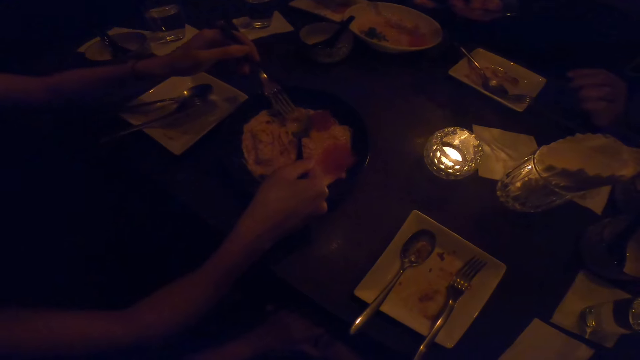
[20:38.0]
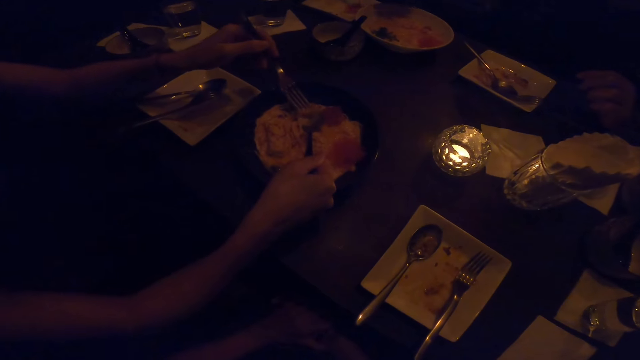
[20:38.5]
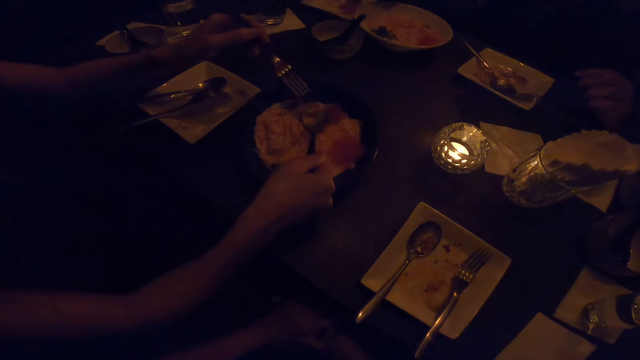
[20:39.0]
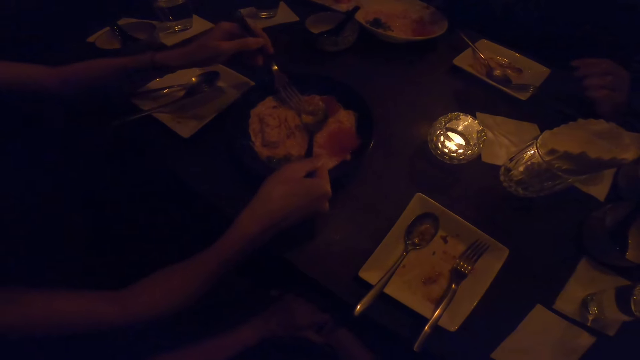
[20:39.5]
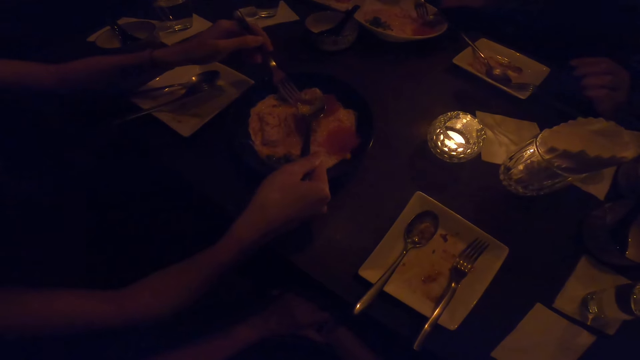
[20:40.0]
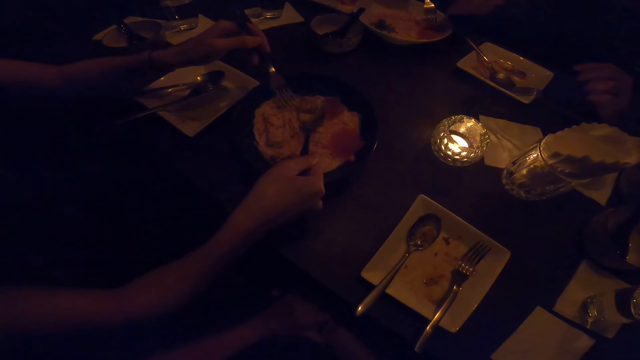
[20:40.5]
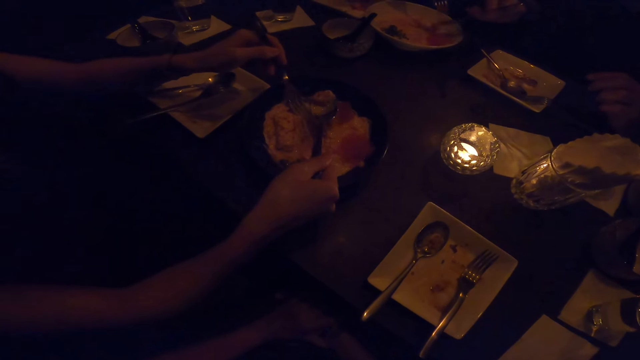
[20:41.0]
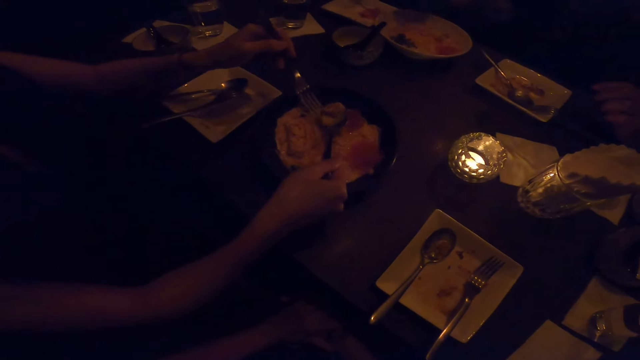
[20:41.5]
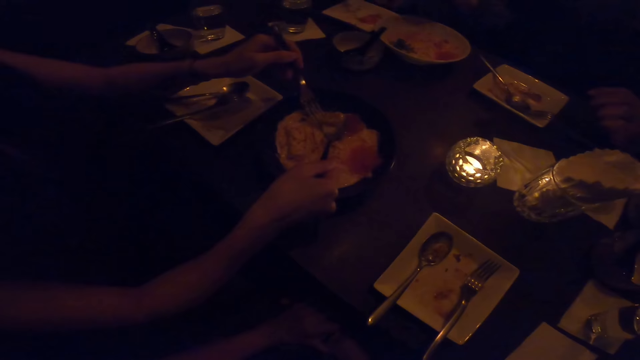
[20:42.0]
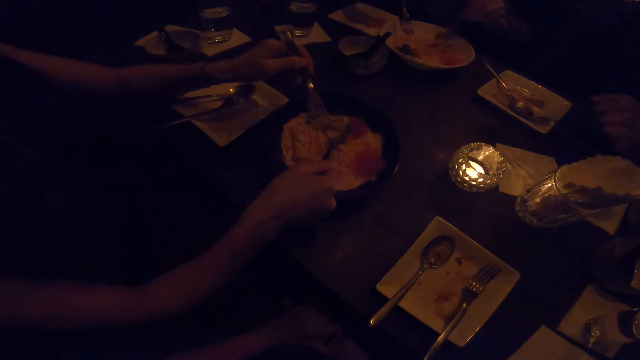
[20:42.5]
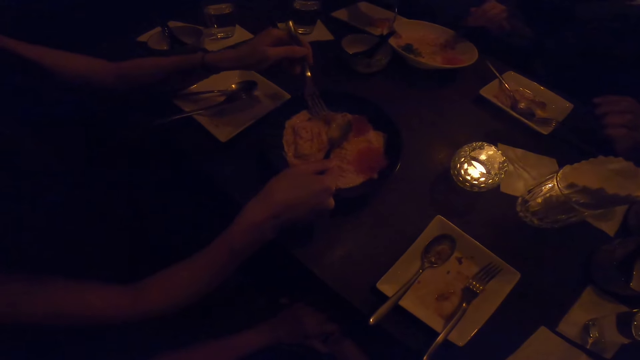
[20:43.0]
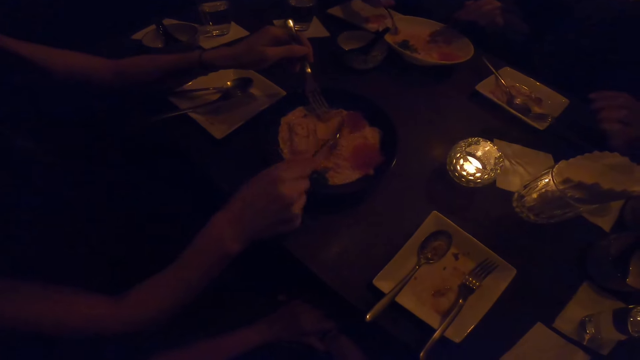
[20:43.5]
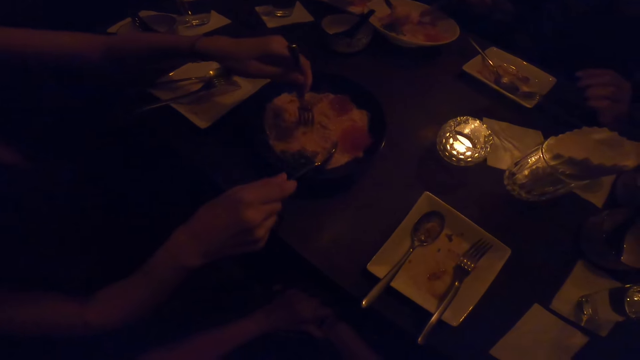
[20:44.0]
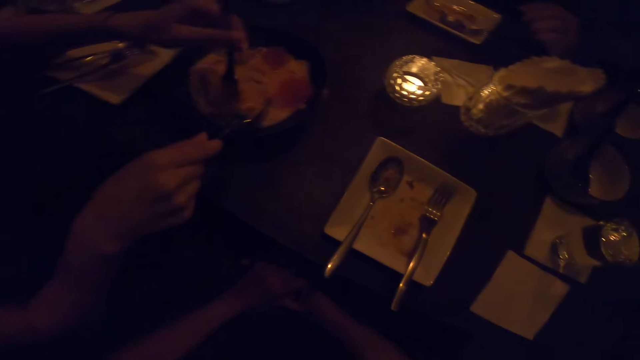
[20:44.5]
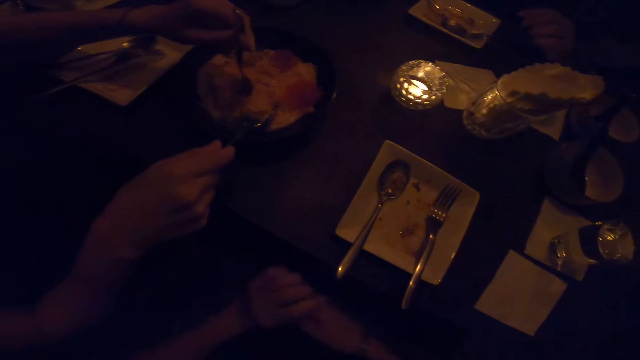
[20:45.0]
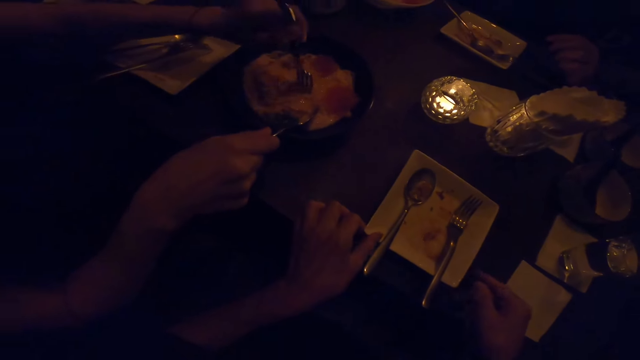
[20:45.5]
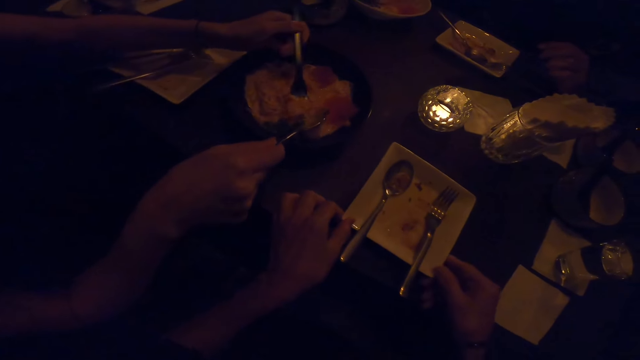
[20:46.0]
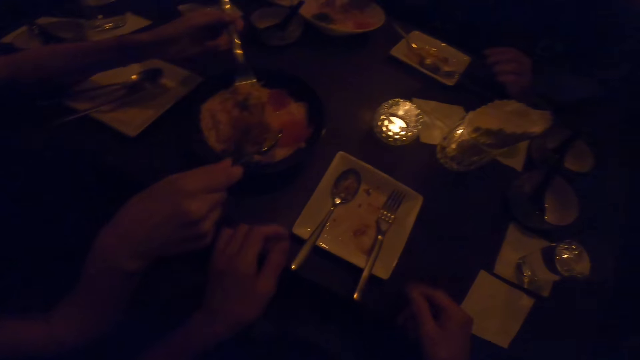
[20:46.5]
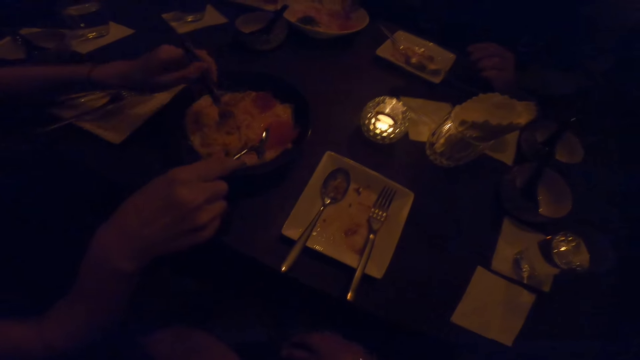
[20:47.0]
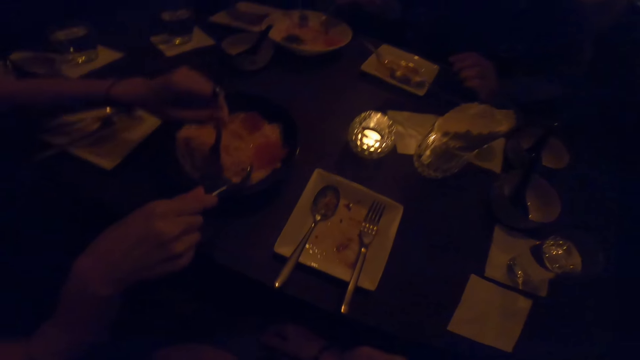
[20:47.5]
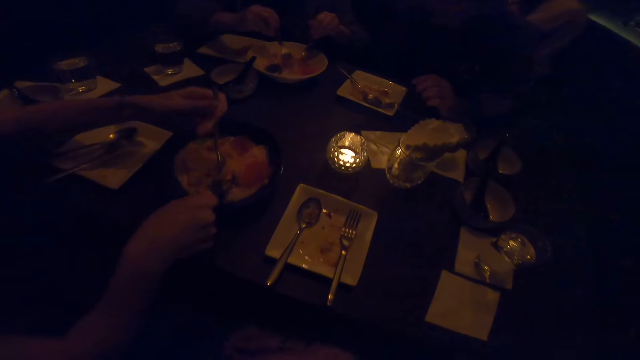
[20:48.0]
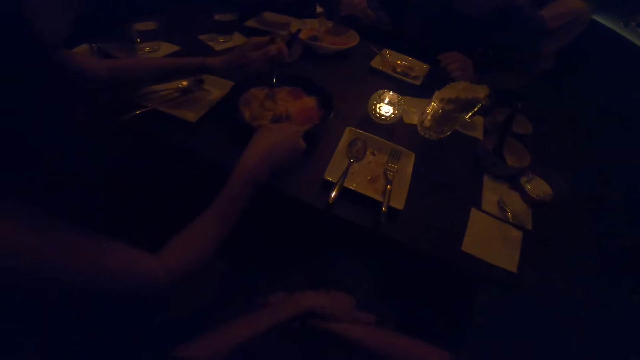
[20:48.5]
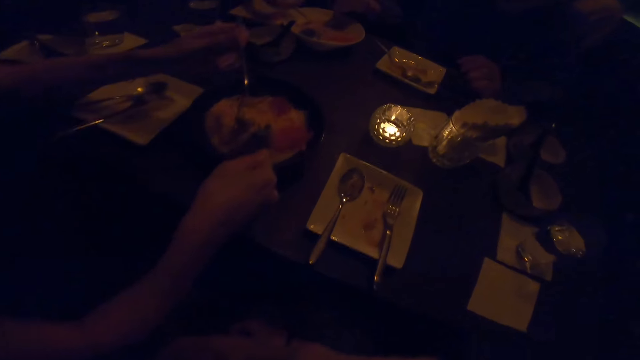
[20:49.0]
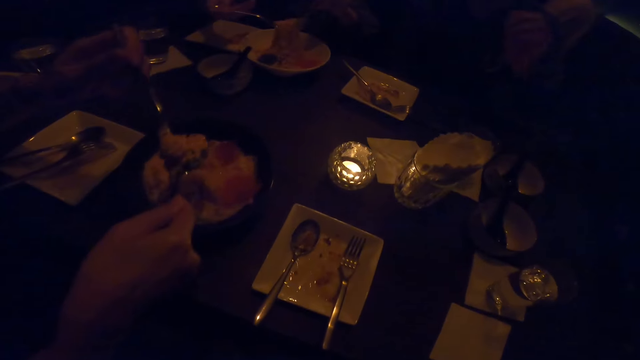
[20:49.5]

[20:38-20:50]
The camera wearer moves a plate towards a lady with both her hands.

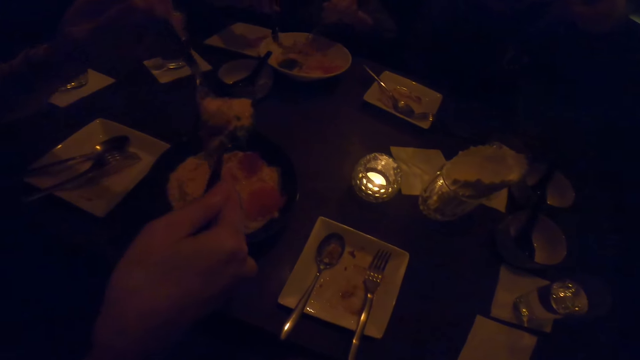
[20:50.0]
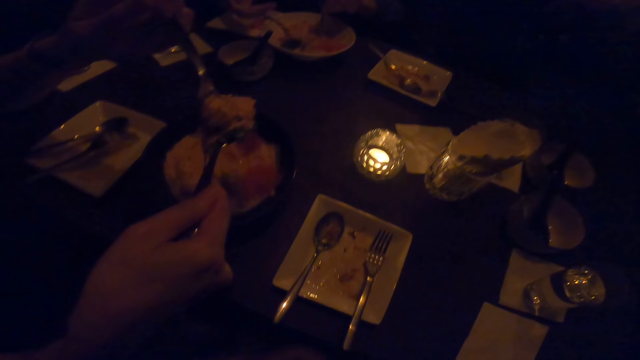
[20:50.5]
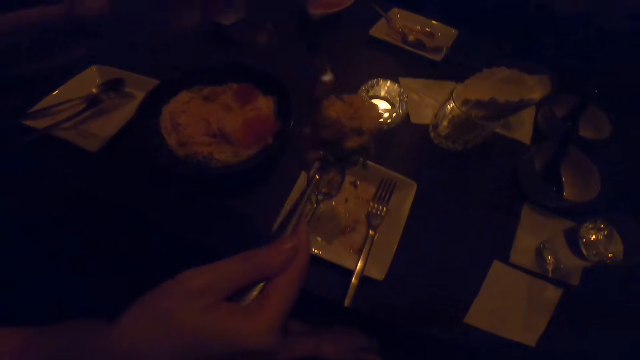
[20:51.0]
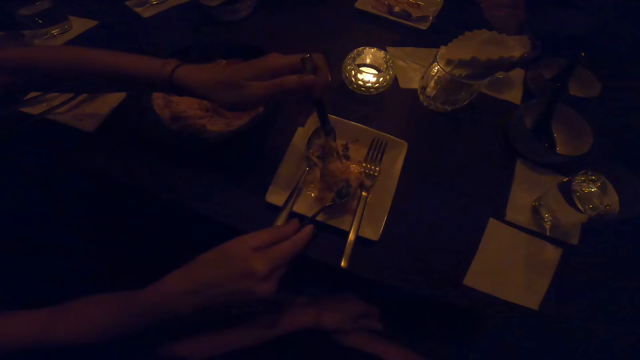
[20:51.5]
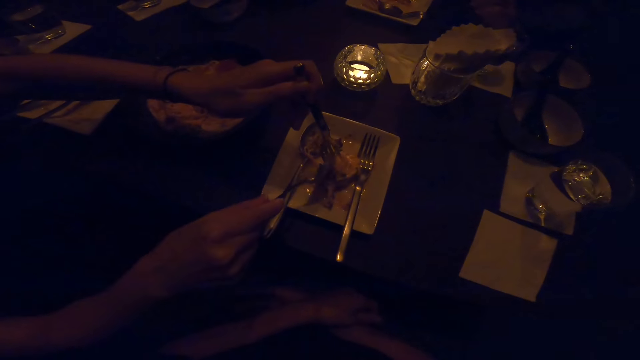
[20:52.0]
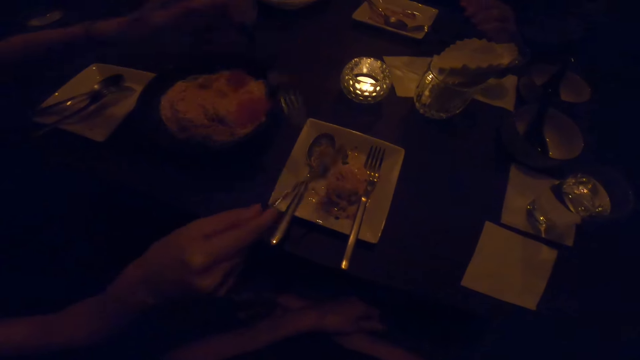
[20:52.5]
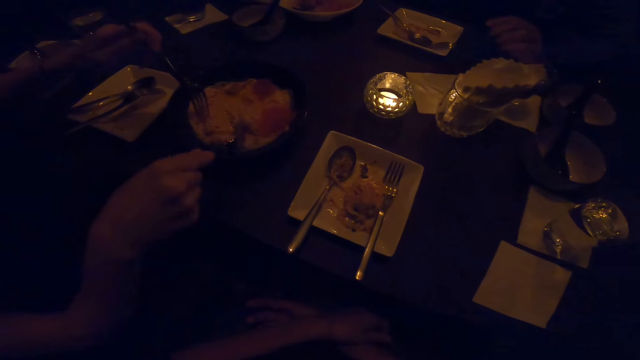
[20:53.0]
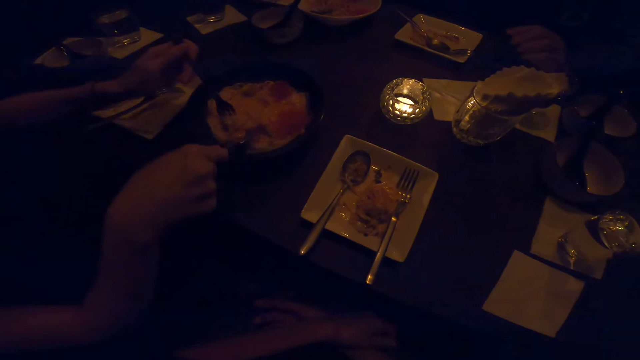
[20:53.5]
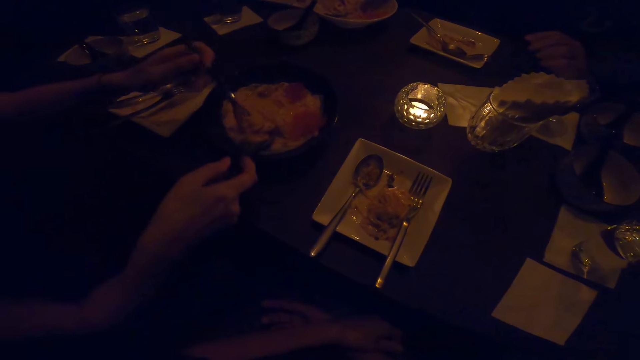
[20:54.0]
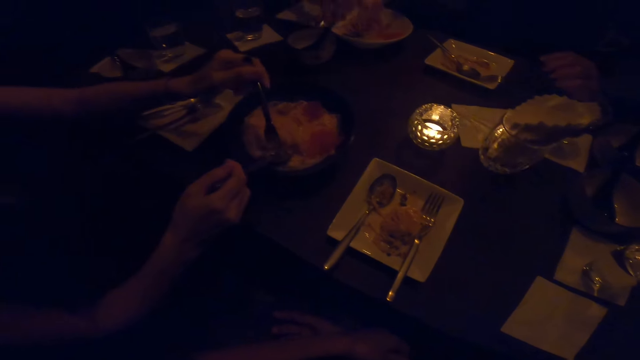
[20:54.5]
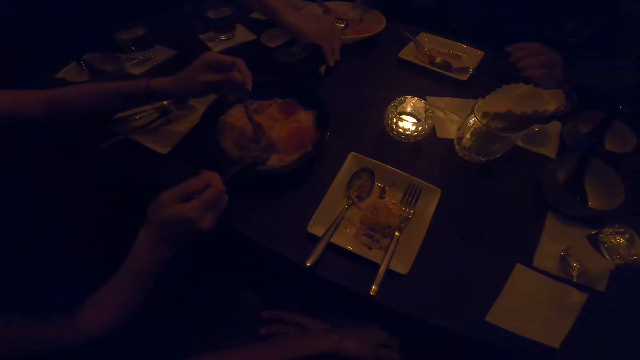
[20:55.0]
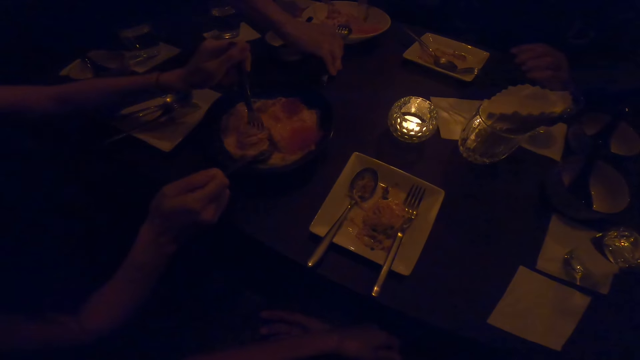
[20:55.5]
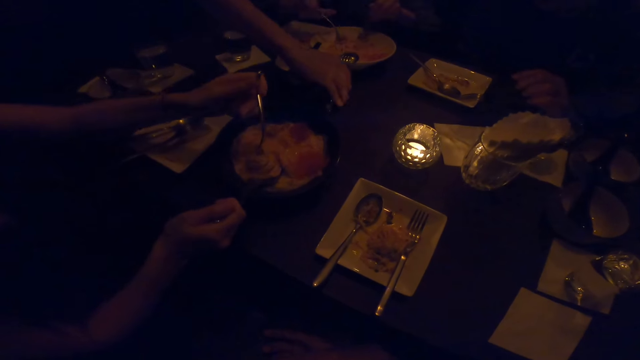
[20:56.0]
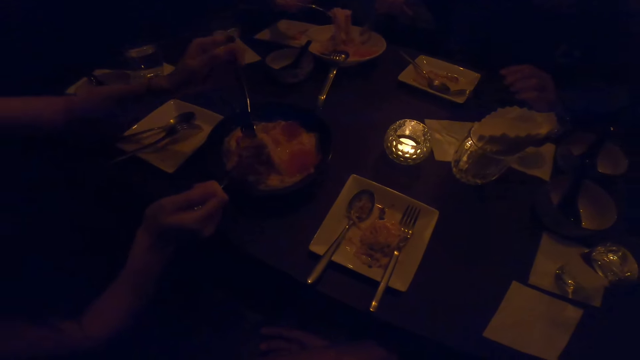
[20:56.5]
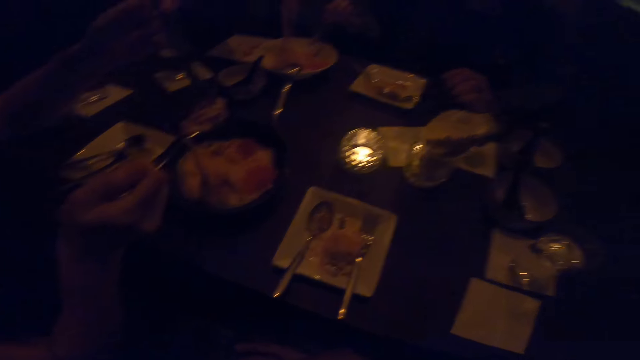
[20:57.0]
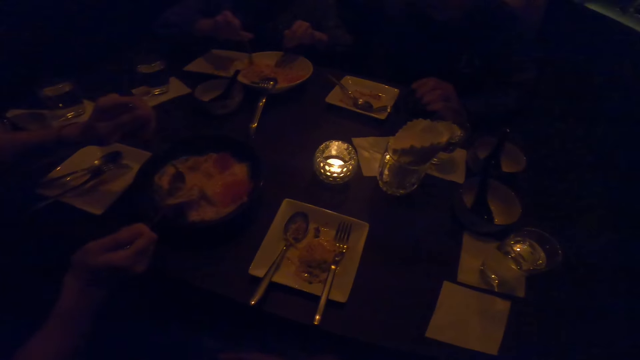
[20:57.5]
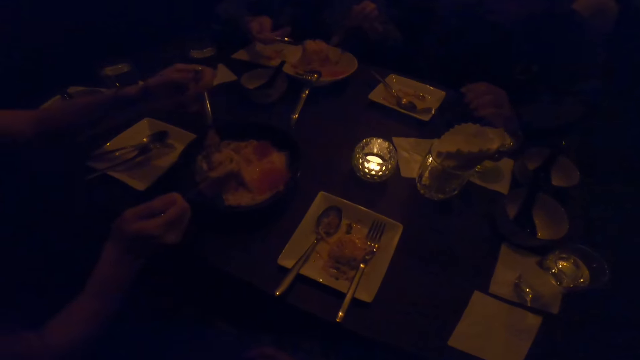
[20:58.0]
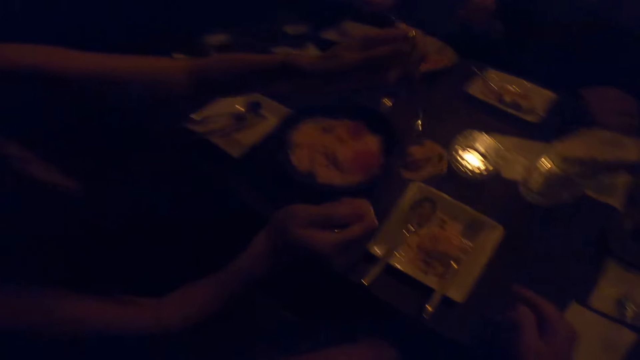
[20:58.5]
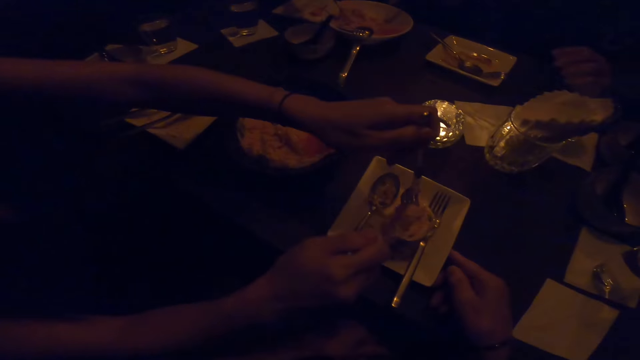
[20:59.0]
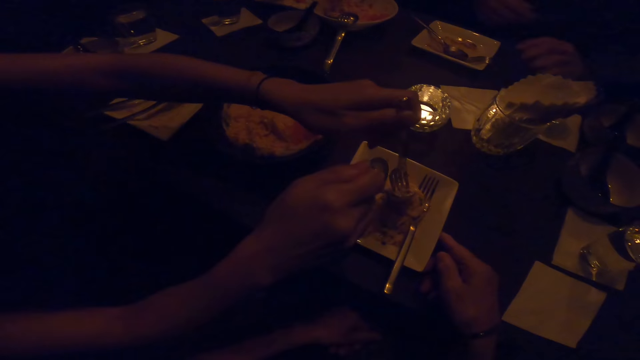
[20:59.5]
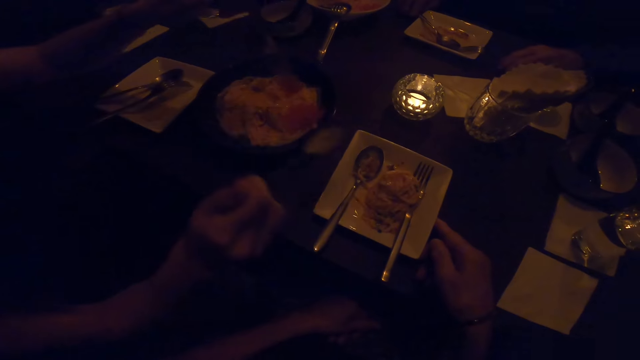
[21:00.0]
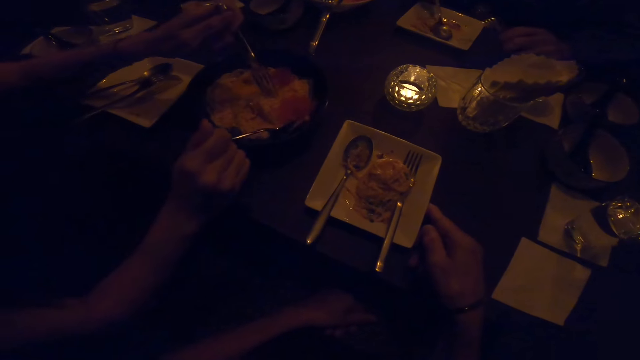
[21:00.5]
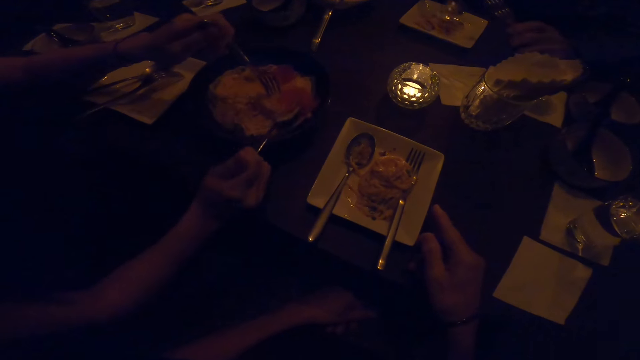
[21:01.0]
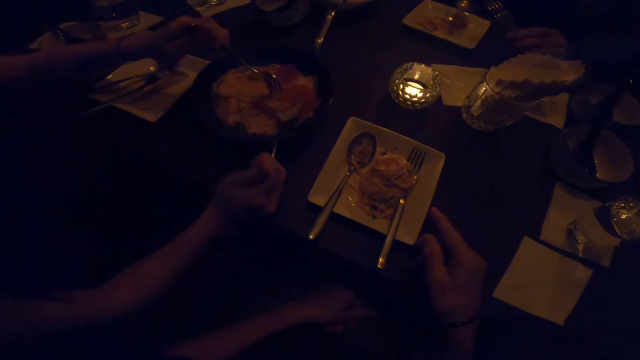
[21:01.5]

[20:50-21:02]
A man drops food on the plate on the table with the spoon in his right hand. The man drops food on the plate again. The camera wearer holds the plate with her right hand.
